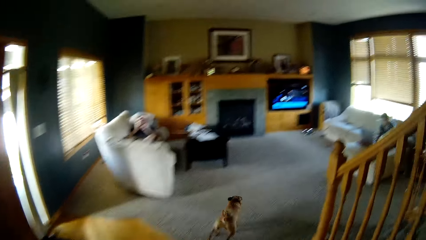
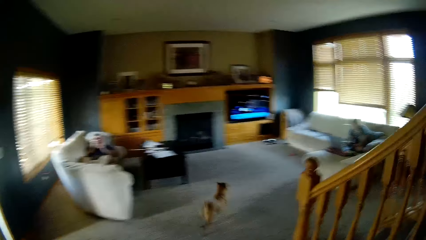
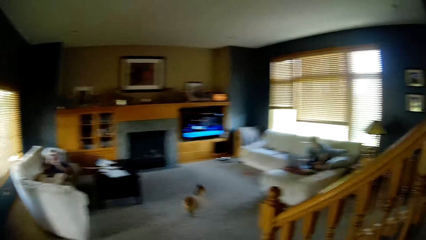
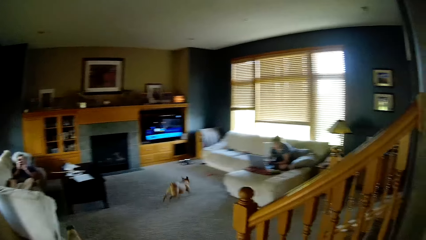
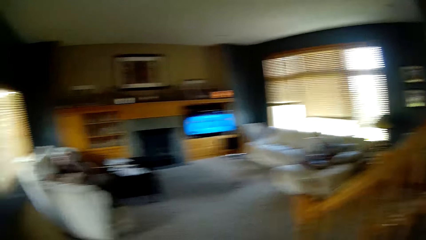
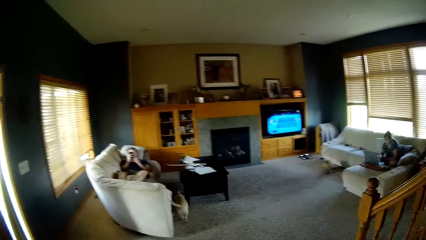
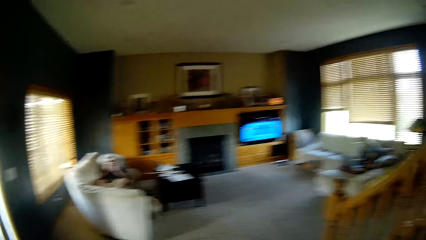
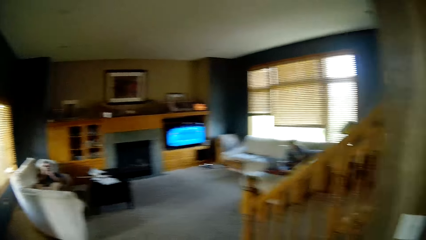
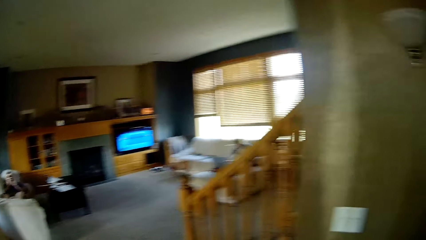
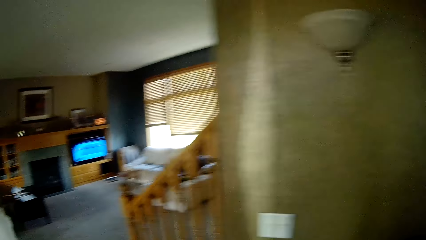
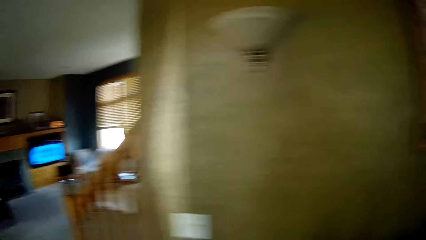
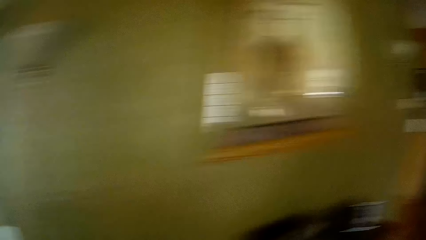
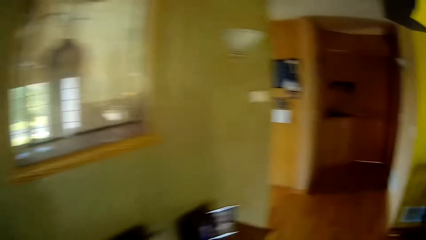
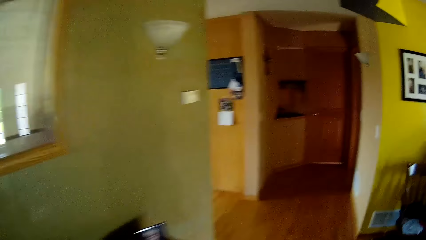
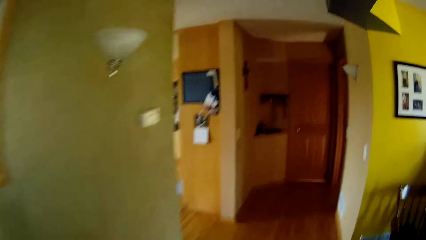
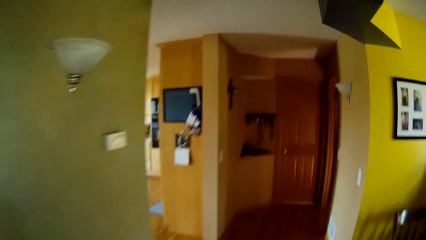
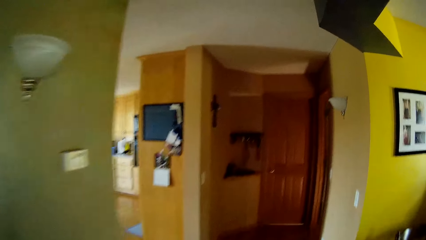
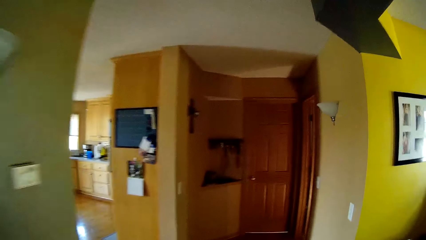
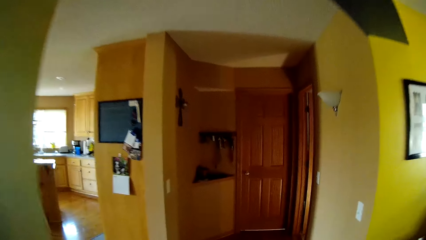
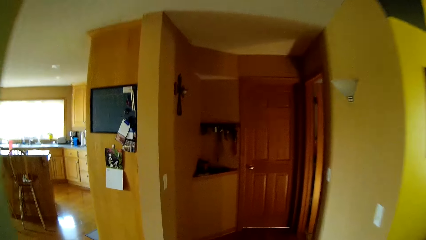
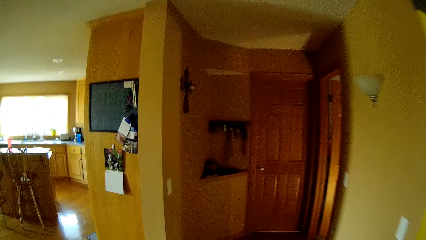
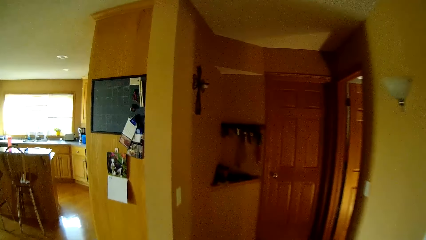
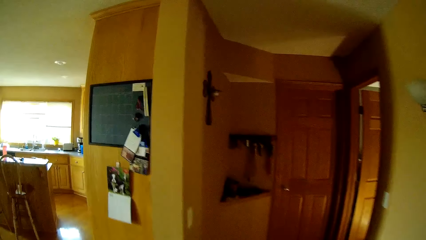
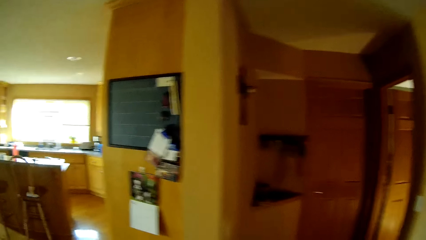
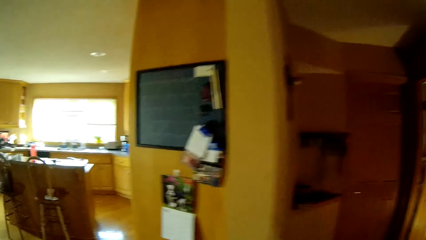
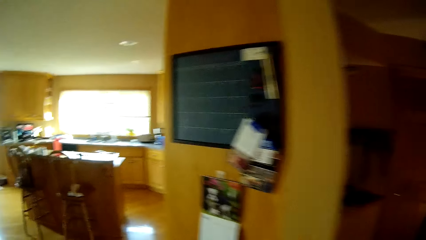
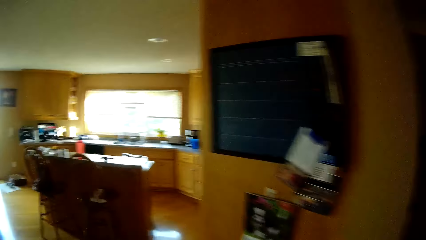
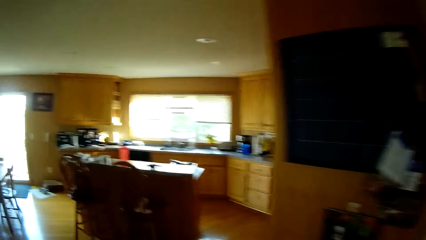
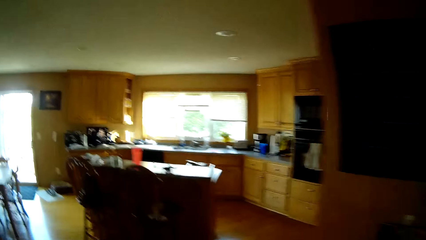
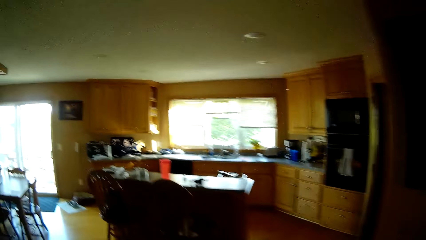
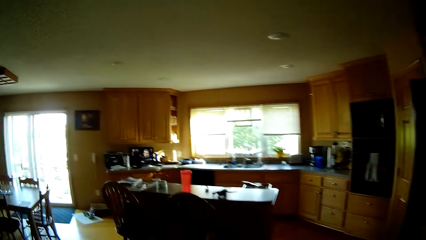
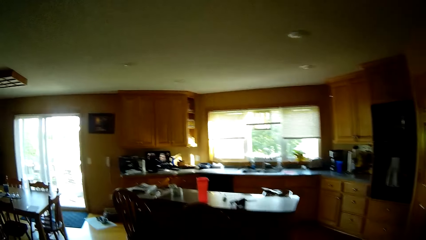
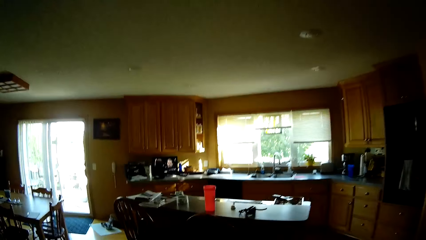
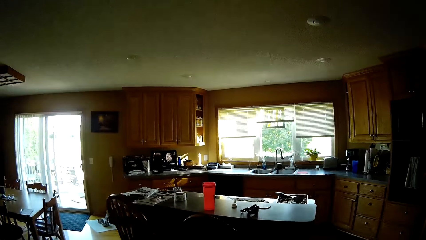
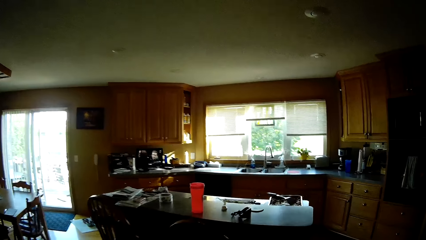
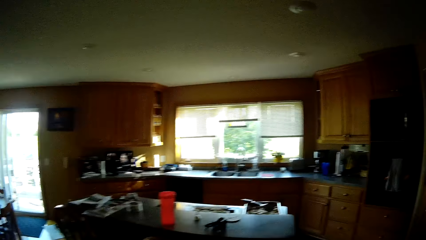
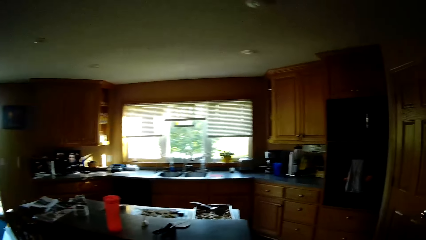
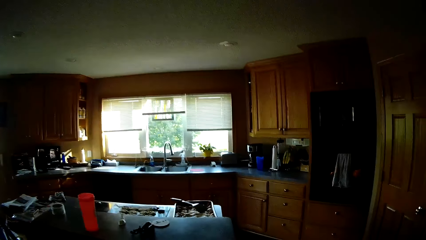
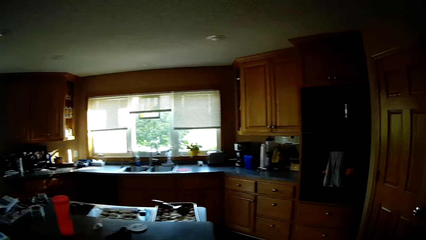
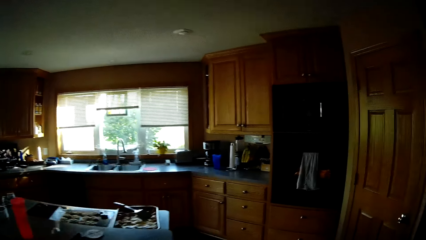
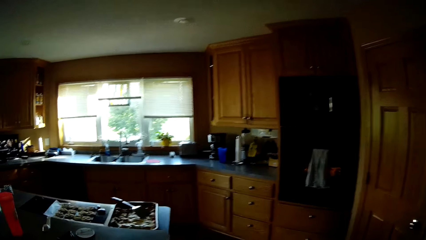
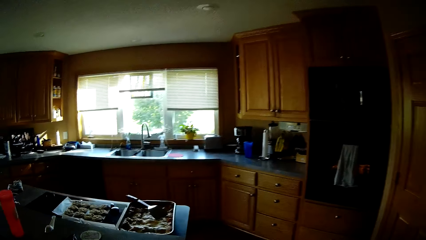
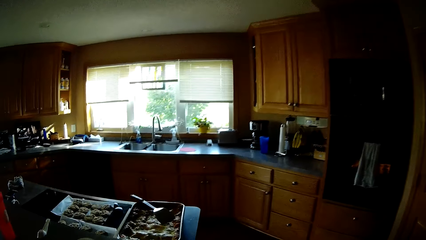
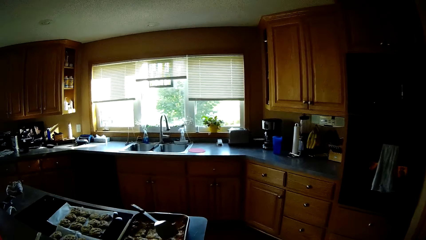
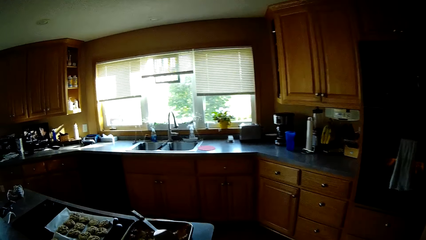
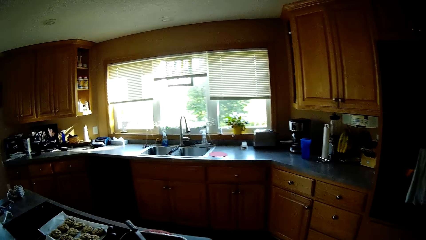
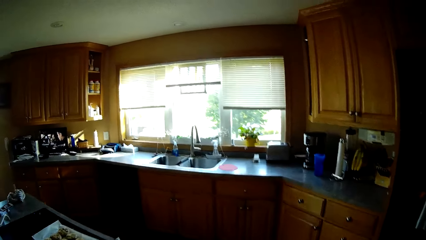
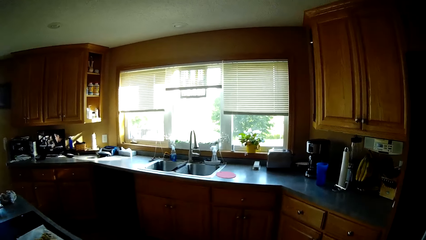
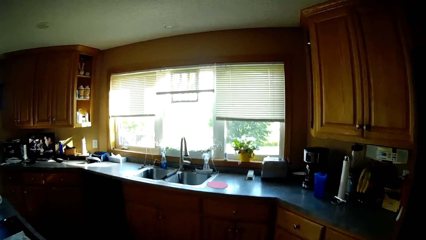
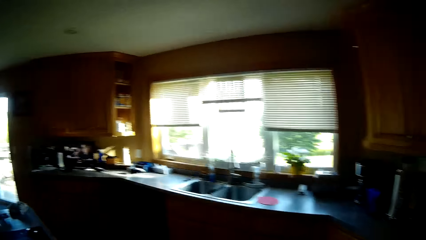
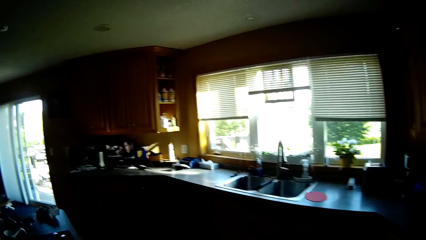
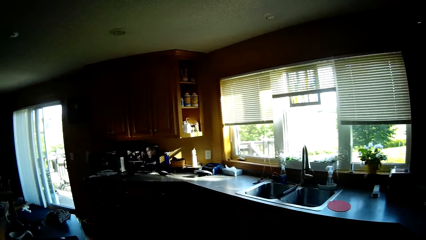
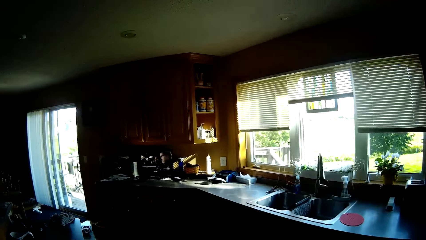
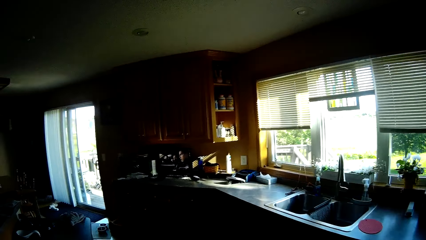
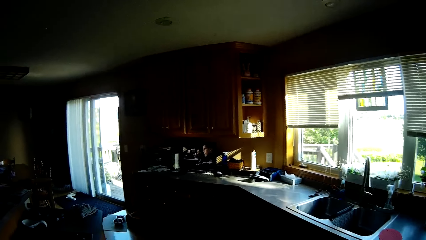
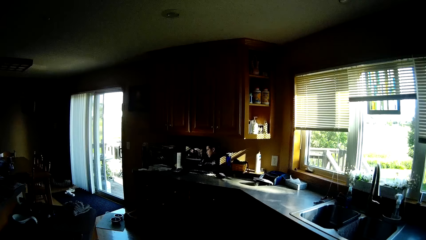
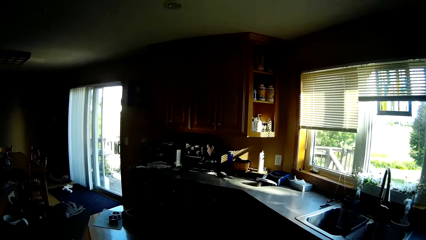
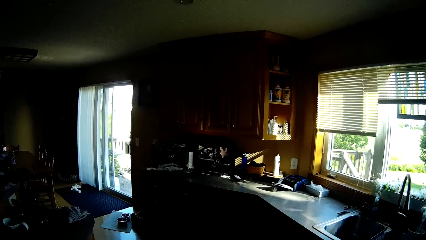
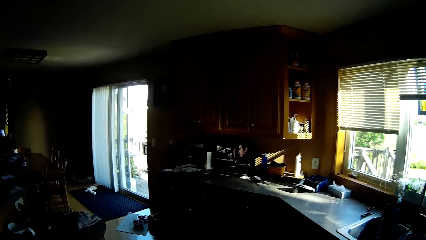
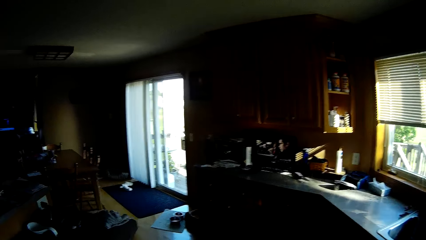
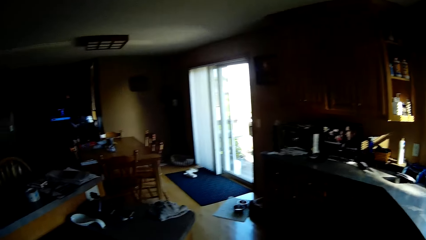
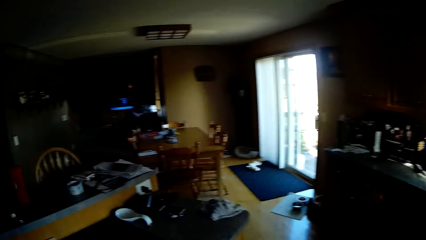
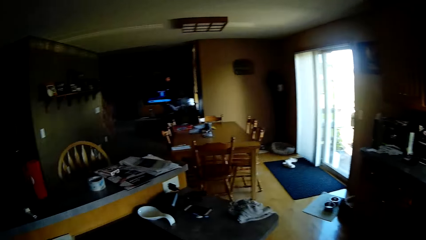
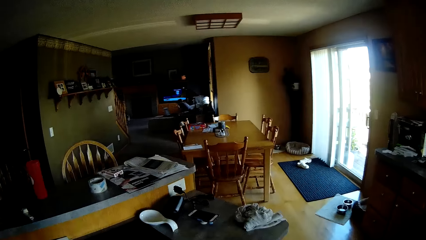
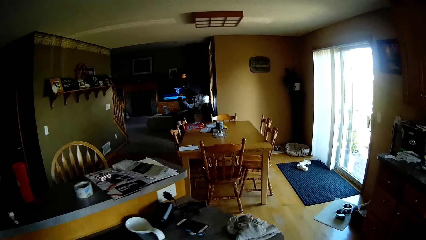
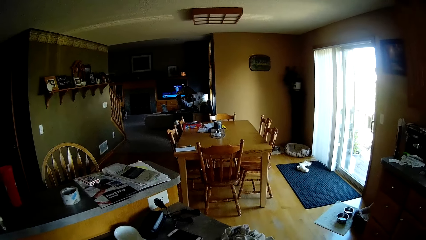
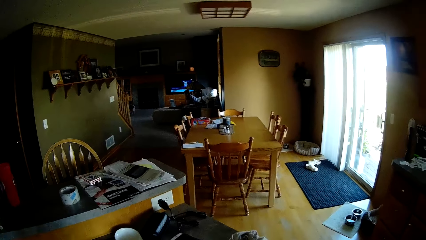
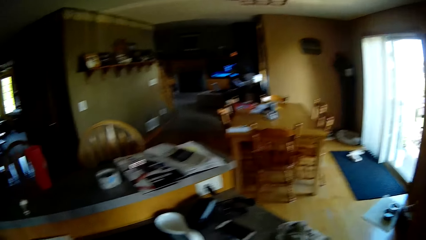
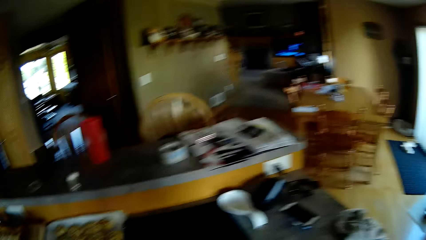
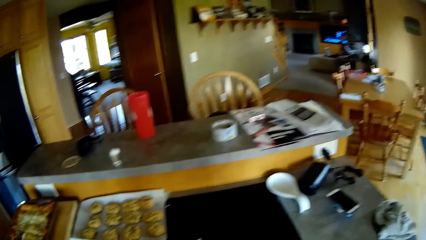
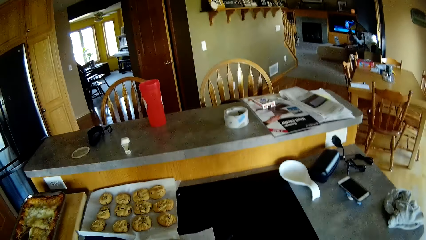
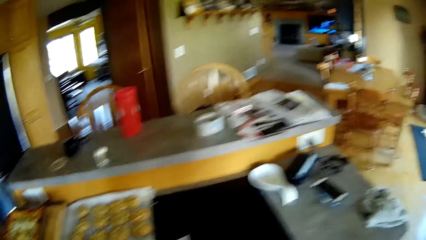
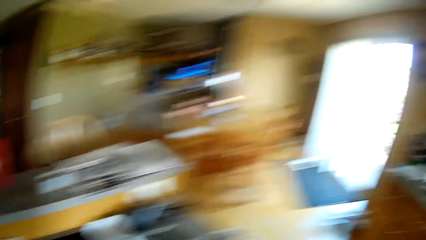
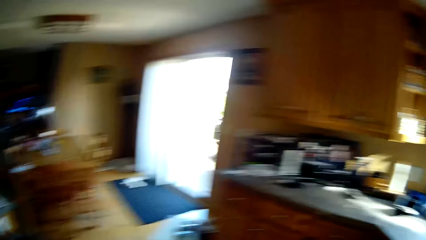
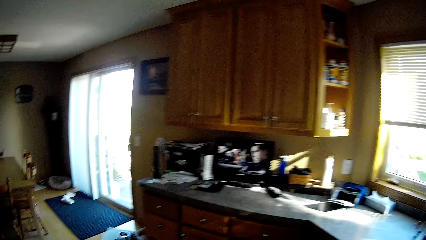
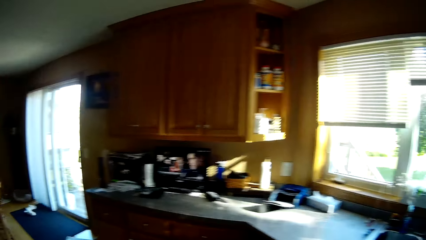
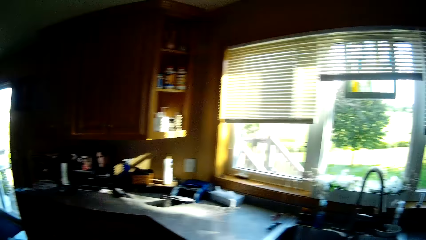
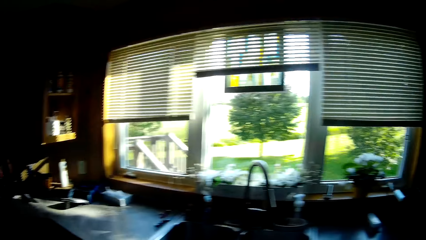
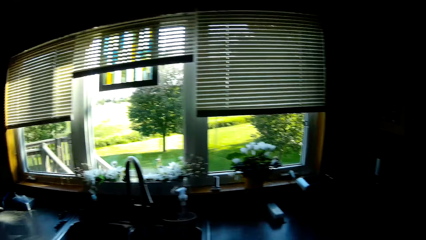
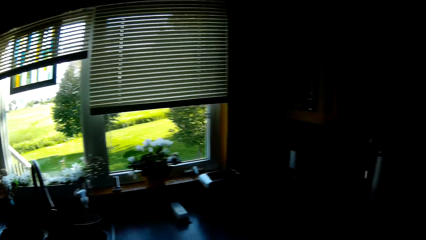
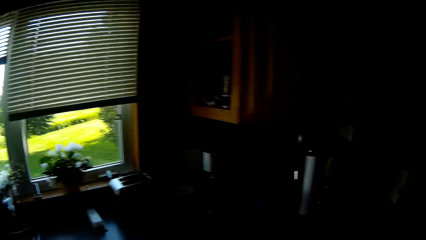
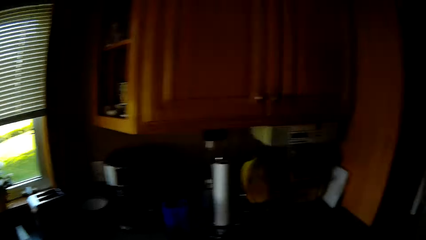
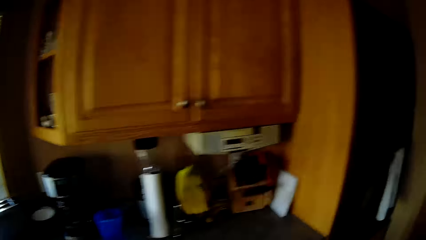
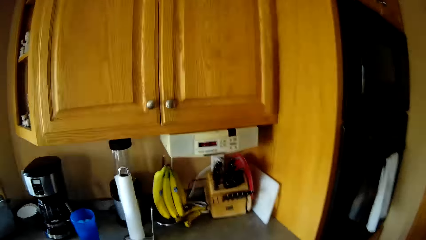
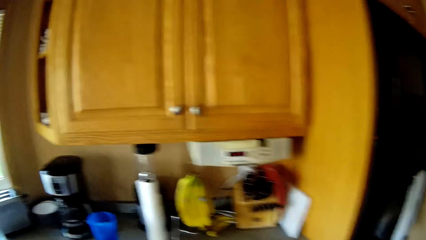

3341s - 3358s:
The camera wearer walks around the house. They walk into the kitchen again. They look around in the kitchen.
